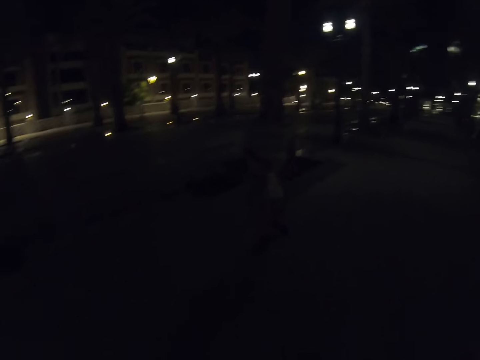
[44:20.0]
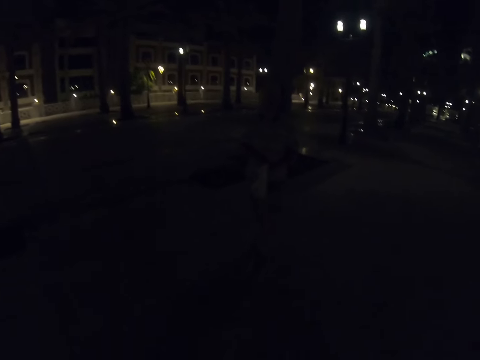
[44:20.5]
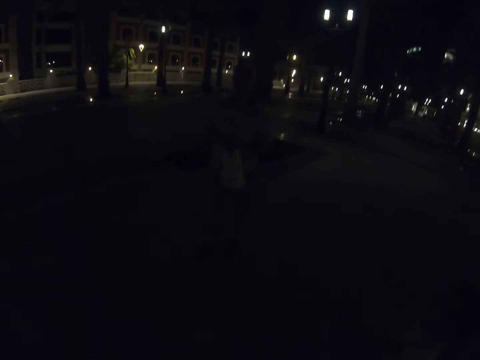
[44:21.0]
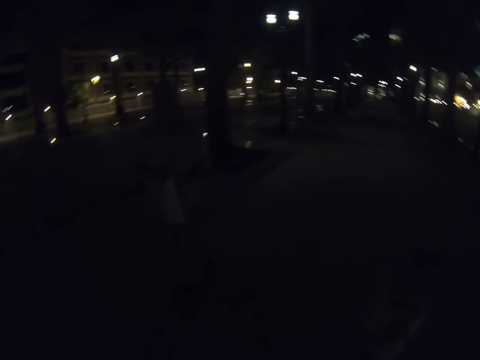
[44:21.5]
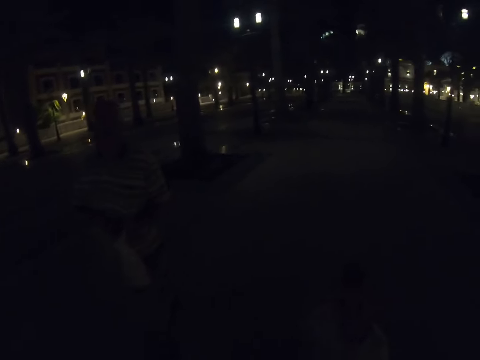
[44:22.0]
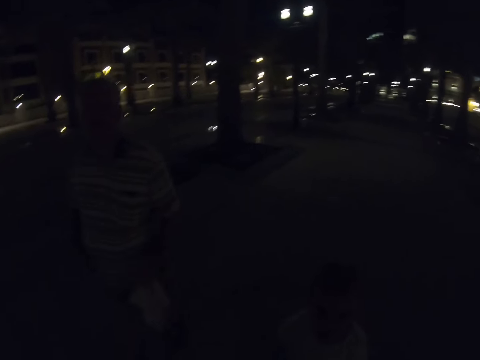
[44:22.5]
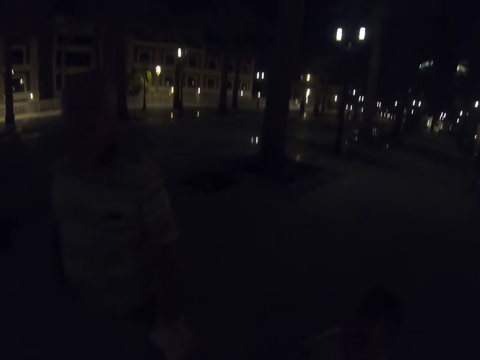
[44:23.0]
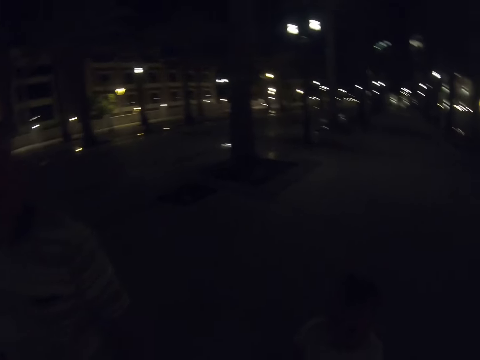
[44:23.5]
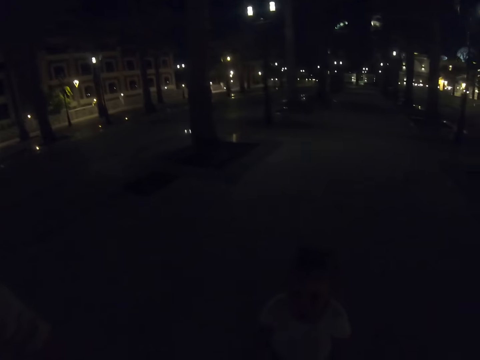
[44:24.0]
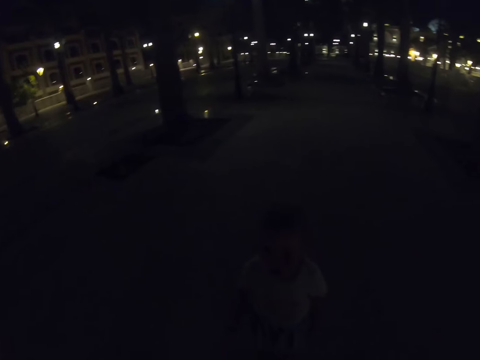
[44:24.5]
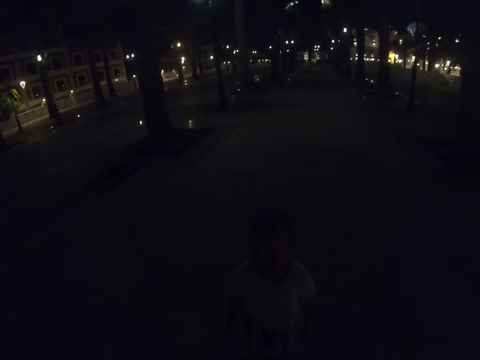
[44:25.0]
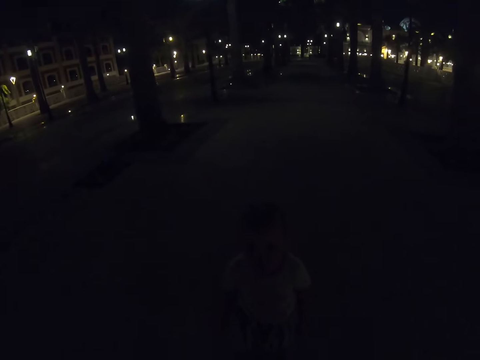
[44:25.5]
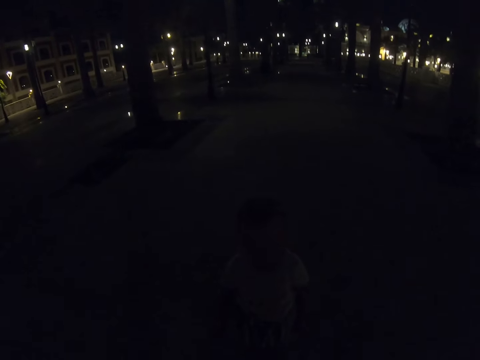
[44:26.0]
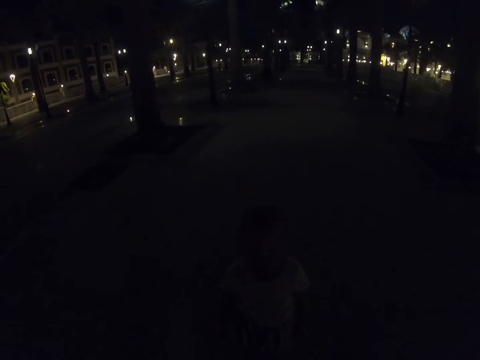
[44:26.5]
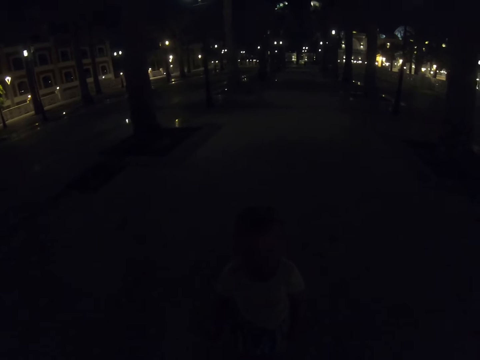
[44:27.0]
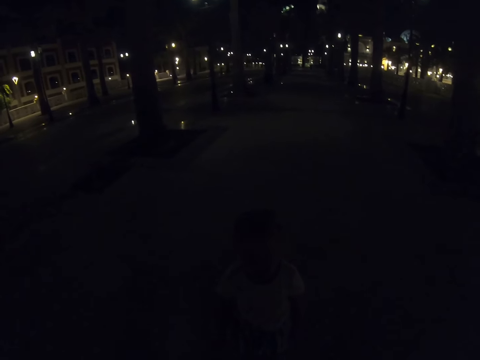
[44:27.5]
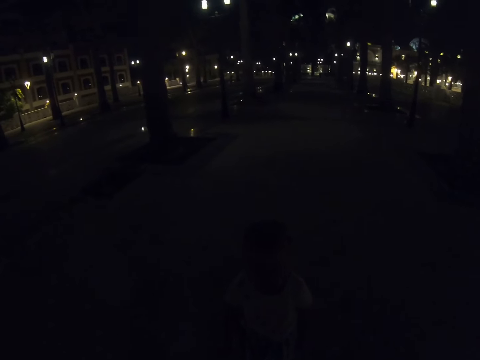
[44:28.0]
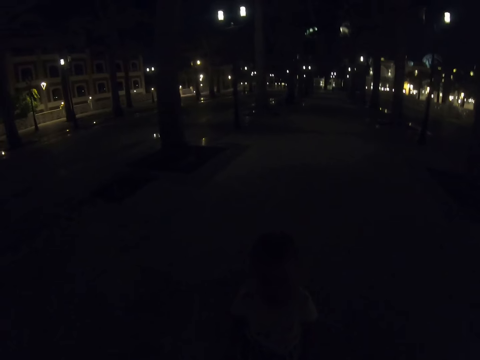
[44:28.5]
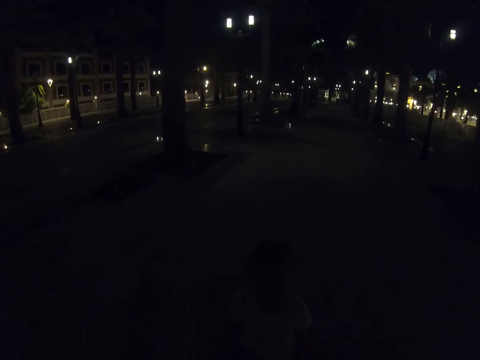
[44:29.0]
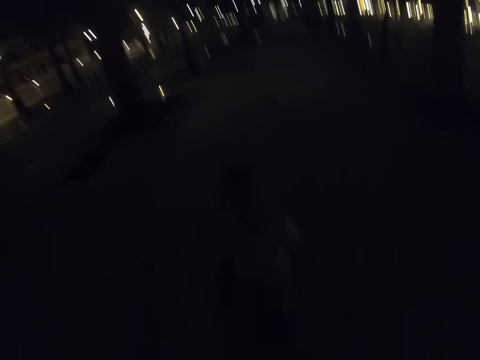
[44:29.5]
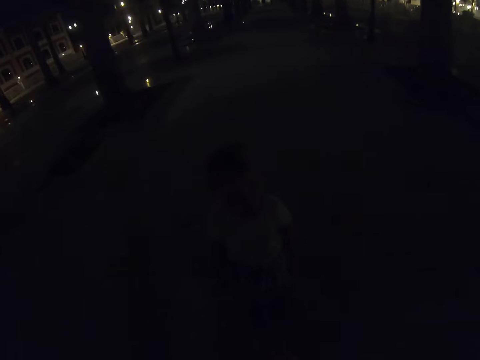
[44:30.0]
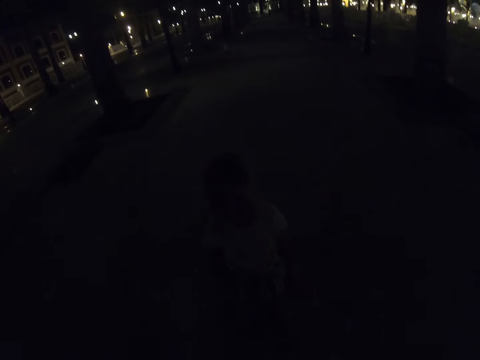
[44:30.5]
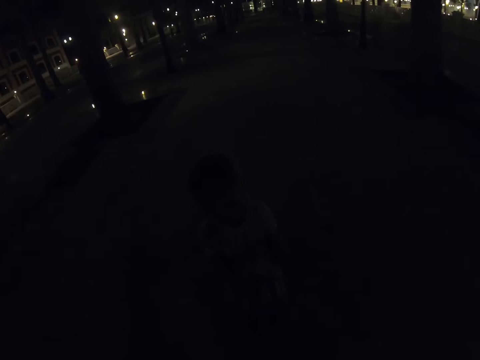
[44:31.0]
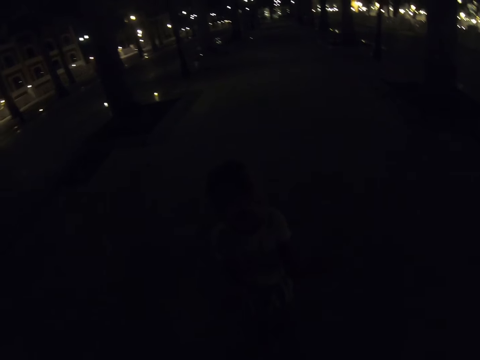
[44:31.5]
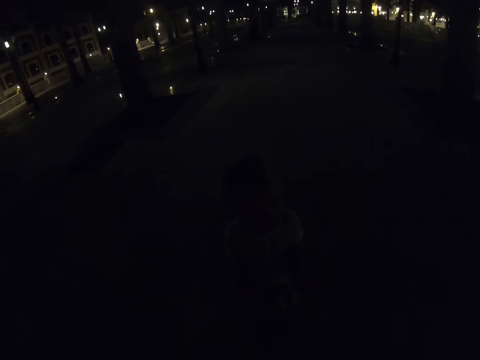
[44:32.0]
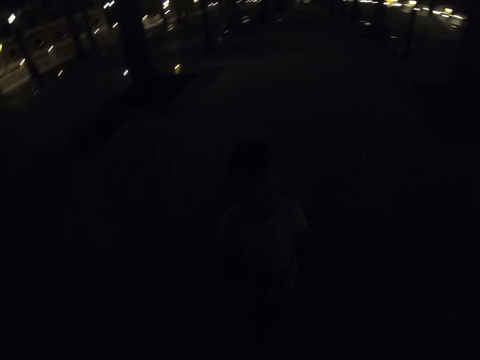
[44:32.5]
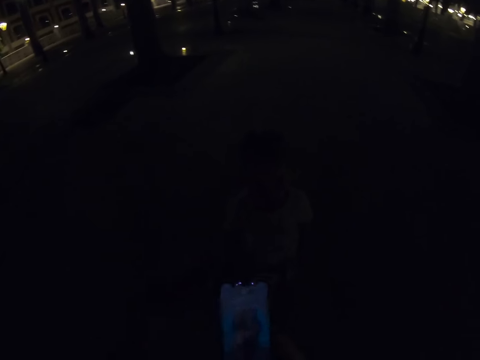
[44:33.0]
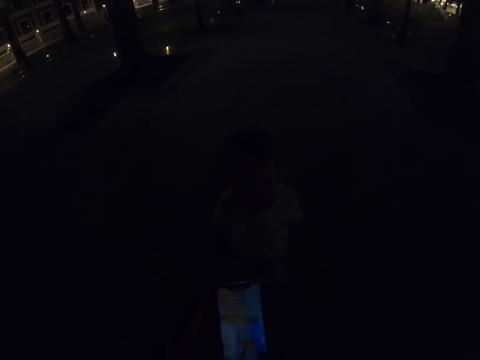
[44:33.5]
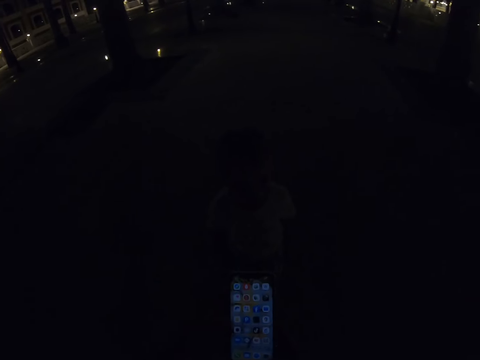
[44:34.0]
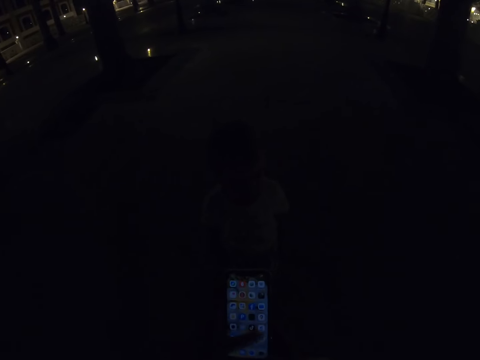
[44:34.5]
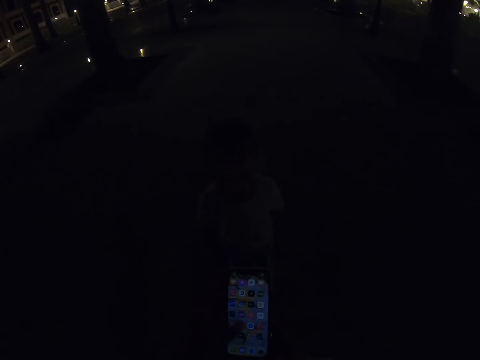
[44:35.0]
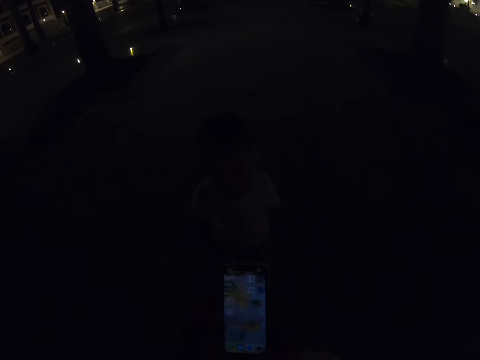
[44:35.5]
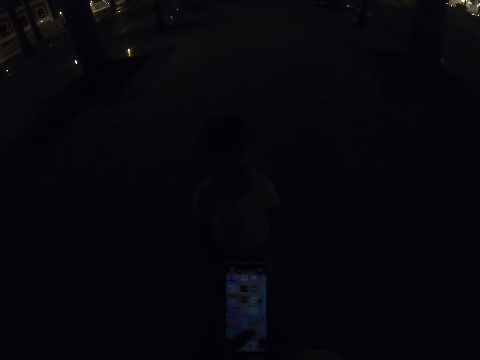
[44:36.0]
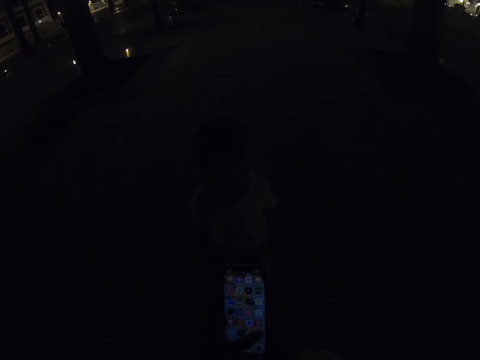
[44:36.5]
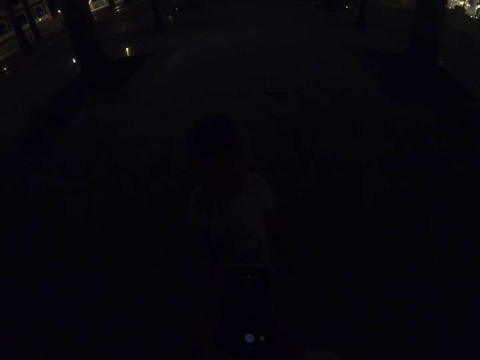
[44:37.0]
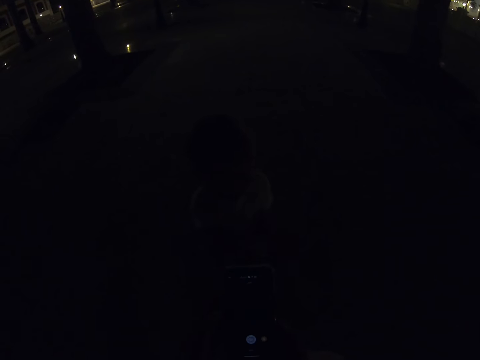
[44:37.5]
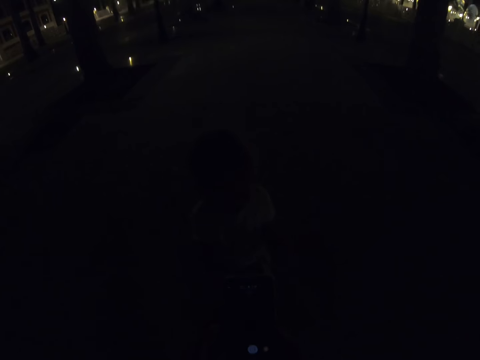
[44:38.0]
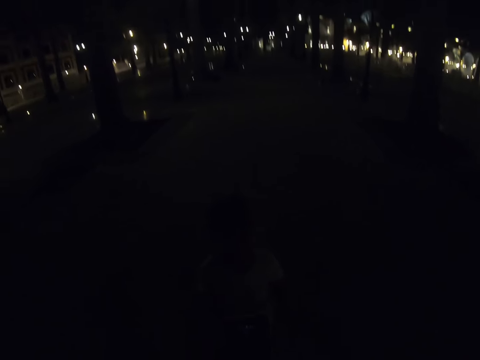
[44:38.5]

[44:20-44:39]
The camera wearer stops. A person stands in front of the camera wearer. The person stretches out her hands. The camera wearer scrolls the phone. They take out their cellphone and dial the cellphone.

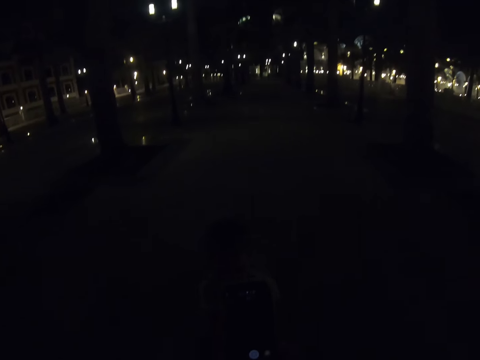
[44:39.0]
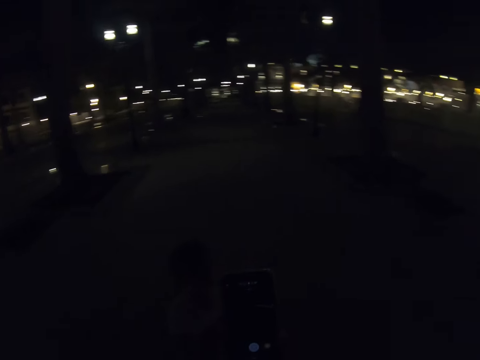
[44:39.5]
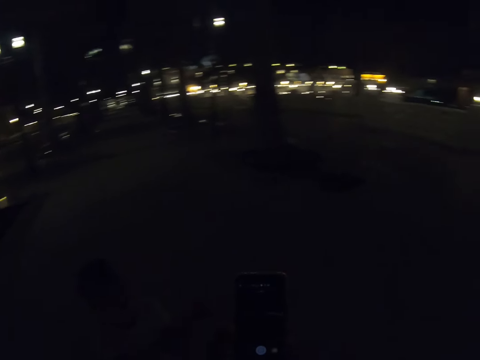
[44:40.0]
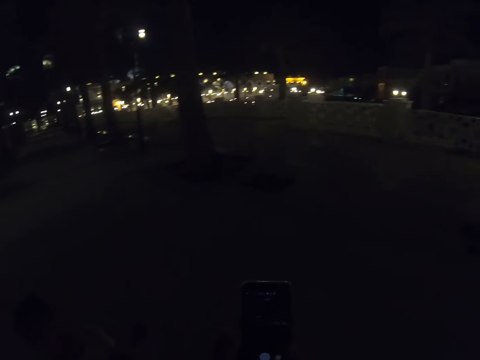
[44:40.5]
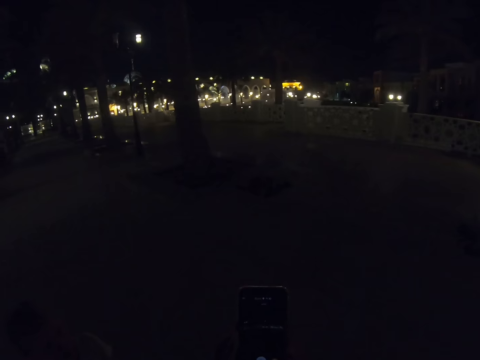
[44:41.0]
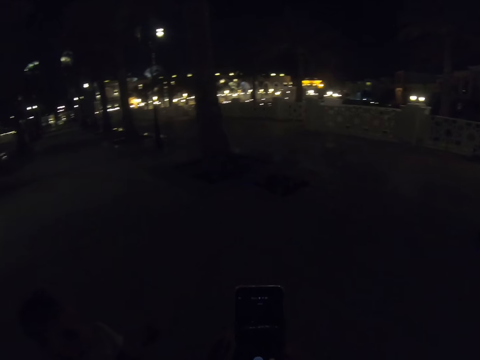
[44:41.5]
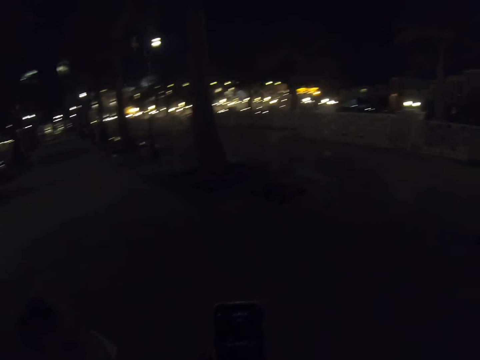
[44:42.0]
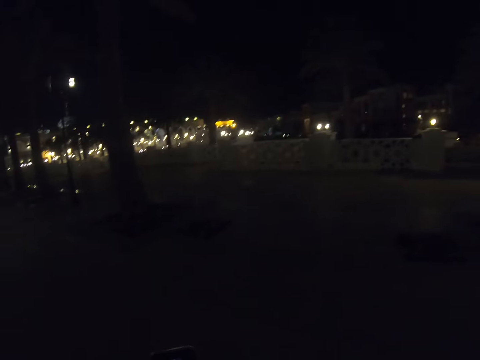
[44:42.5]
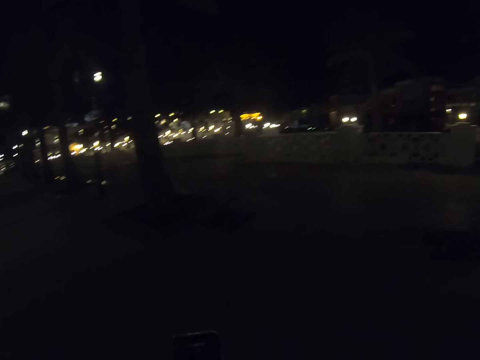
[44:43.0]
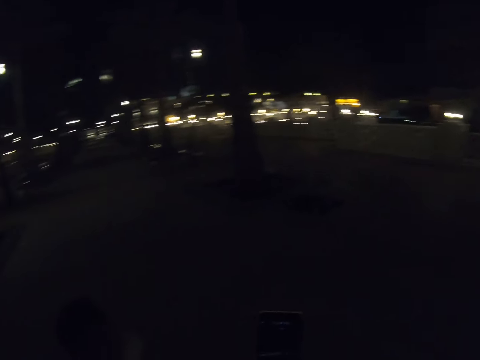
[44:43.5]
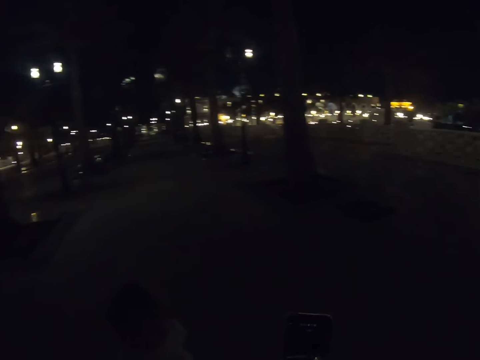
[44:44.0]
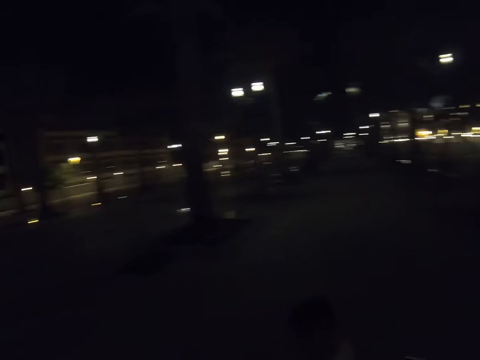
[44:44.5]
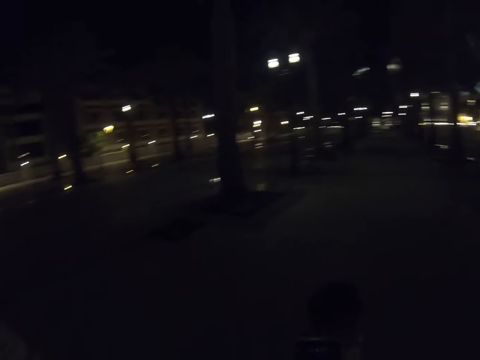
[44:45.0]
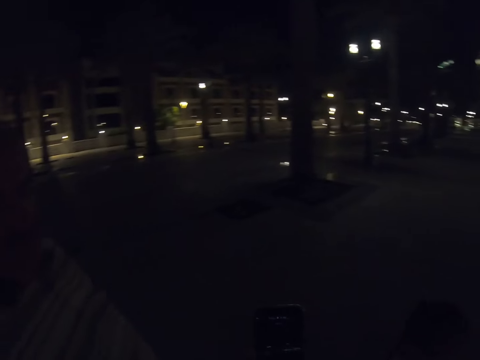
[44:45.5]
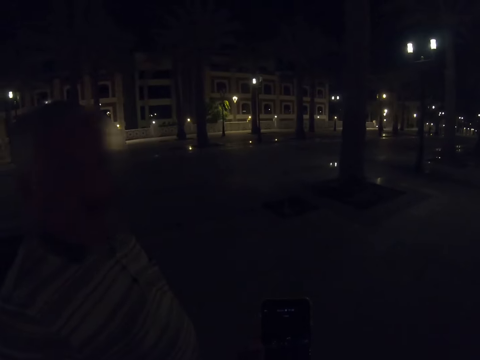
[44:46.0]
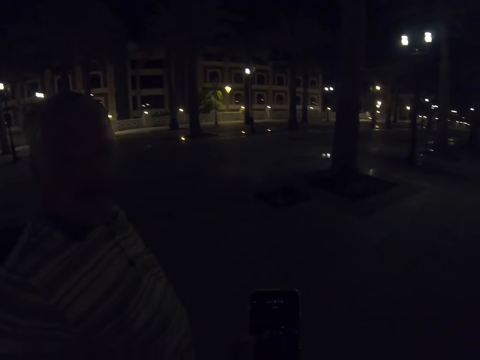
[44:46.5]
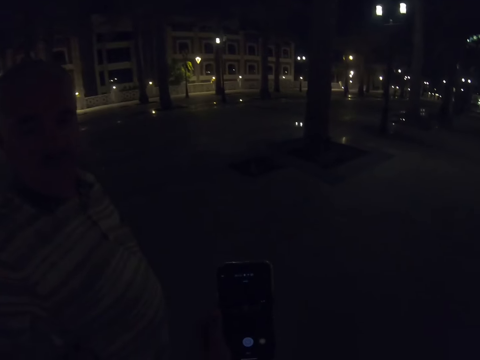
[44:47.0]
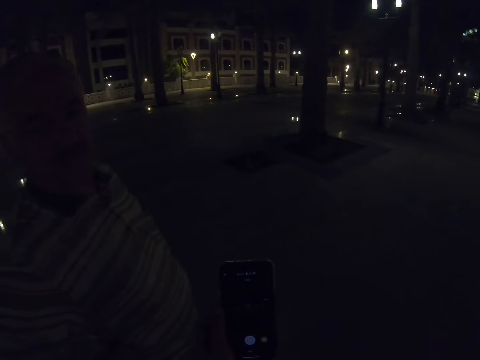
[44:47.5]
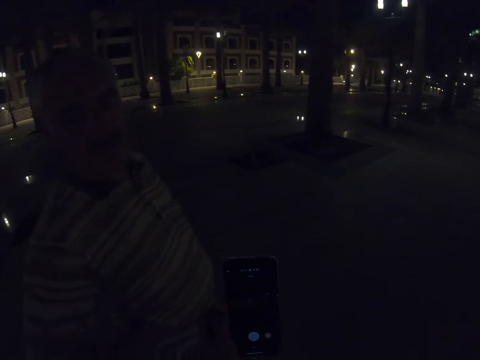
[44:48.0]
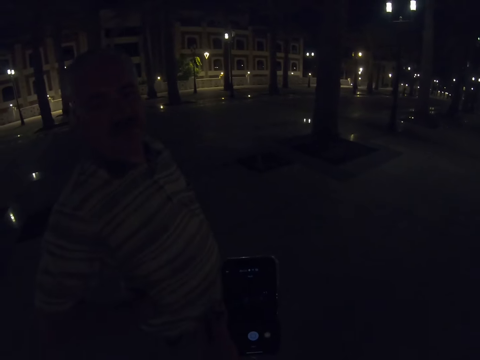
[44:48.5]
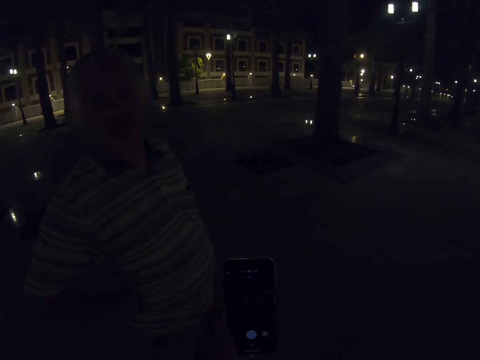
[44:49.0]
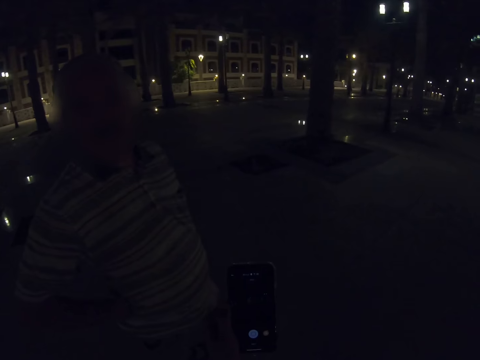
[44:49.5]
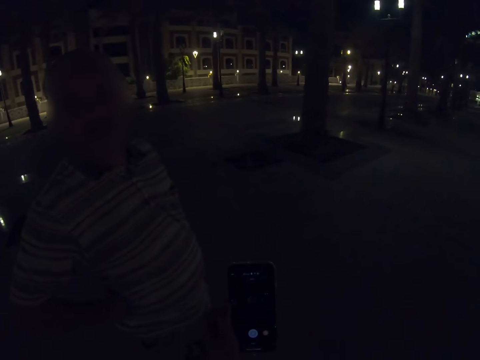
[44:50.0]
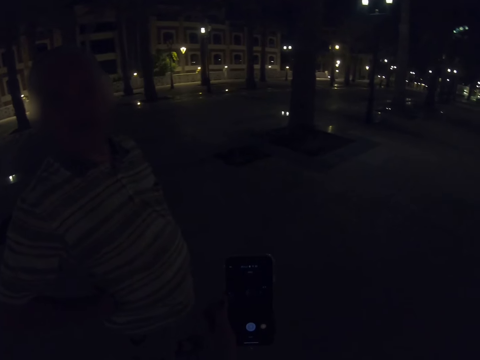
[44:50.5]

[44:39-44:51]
The camera wearer looks around. They hold up their cellphone. Another person sits next to the camera wearer.
